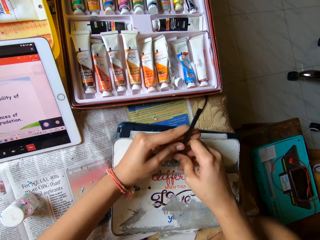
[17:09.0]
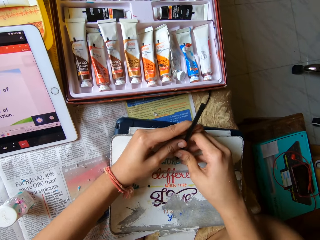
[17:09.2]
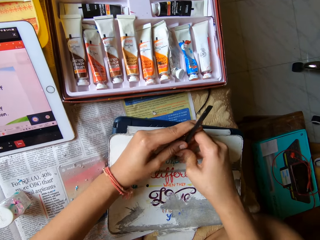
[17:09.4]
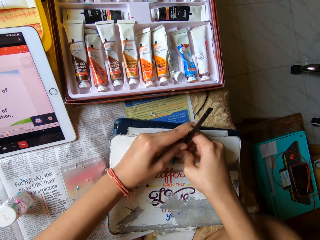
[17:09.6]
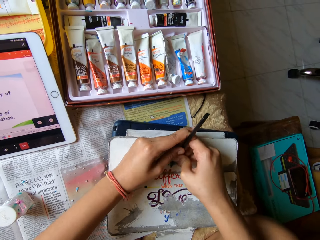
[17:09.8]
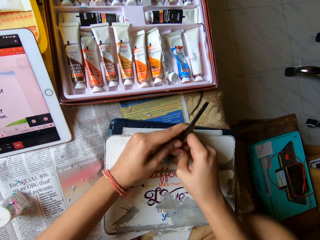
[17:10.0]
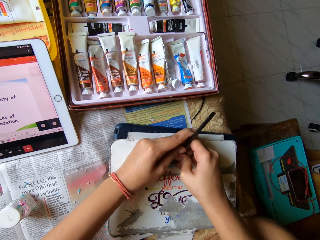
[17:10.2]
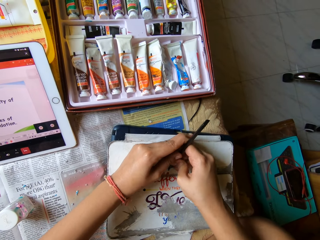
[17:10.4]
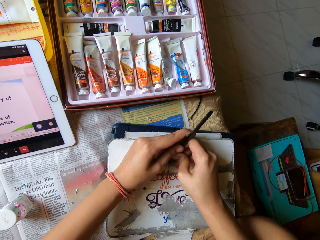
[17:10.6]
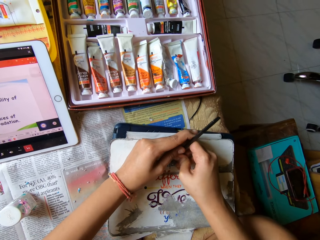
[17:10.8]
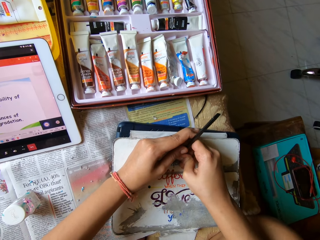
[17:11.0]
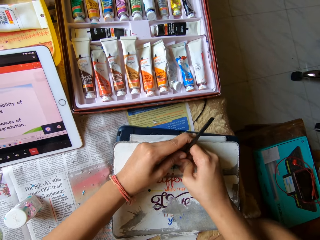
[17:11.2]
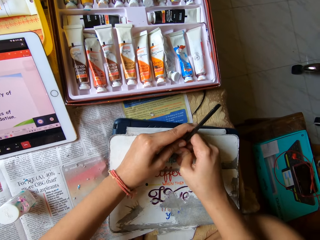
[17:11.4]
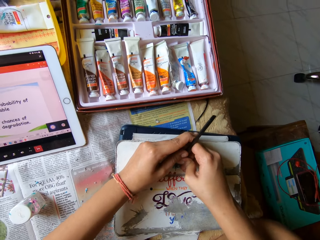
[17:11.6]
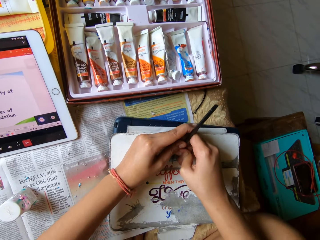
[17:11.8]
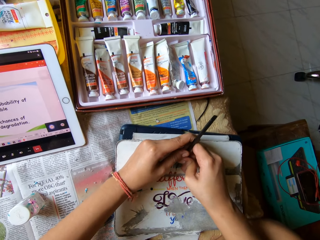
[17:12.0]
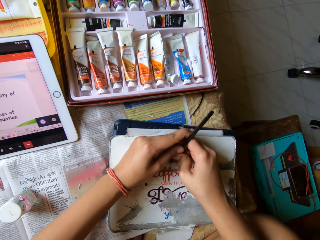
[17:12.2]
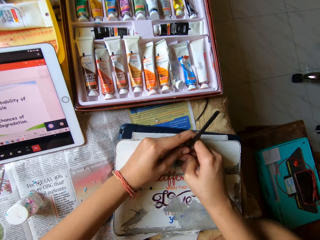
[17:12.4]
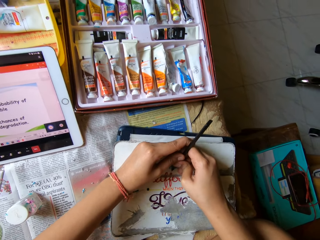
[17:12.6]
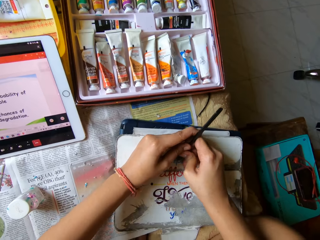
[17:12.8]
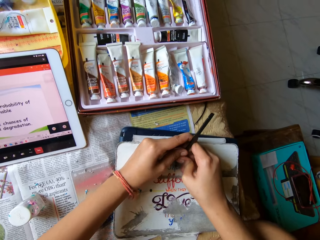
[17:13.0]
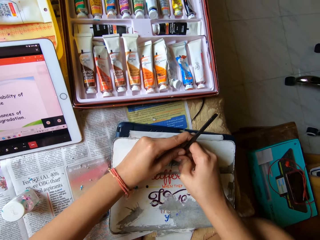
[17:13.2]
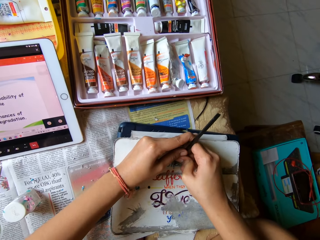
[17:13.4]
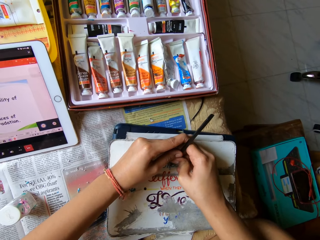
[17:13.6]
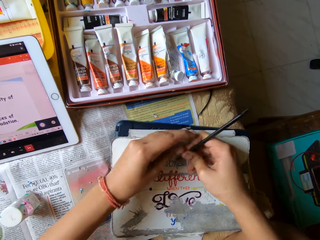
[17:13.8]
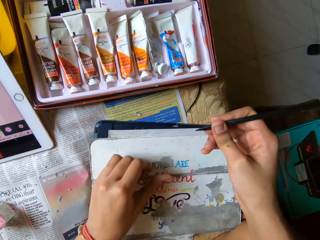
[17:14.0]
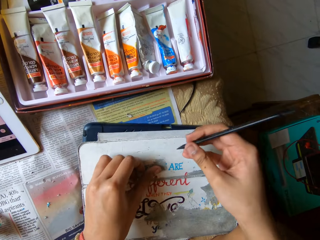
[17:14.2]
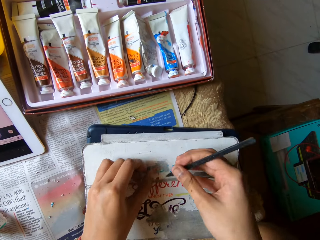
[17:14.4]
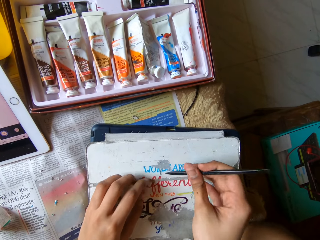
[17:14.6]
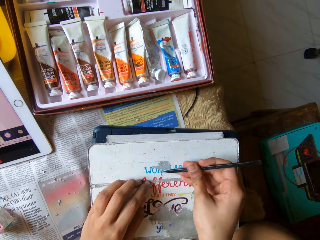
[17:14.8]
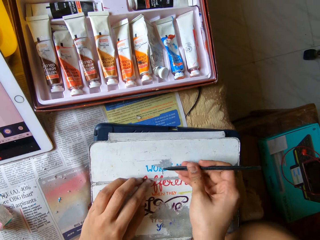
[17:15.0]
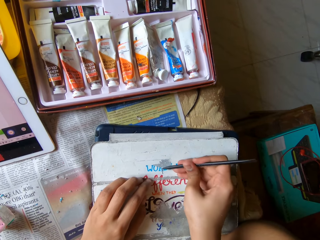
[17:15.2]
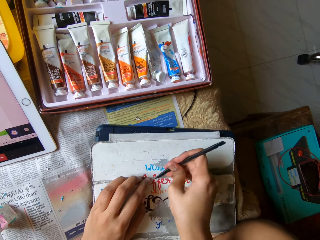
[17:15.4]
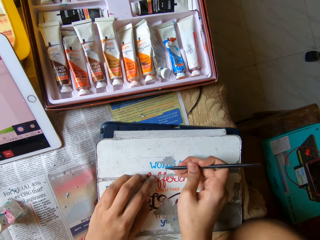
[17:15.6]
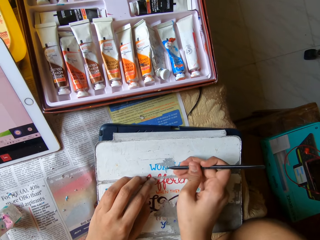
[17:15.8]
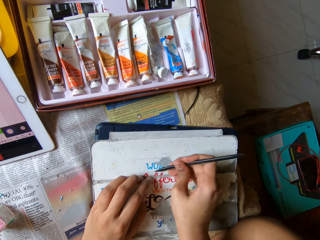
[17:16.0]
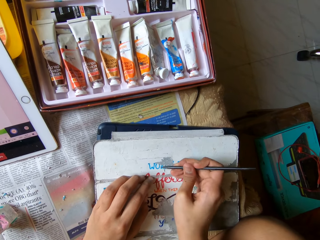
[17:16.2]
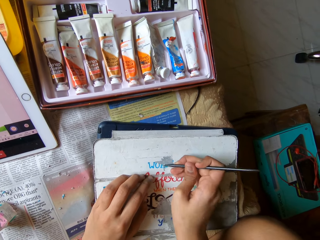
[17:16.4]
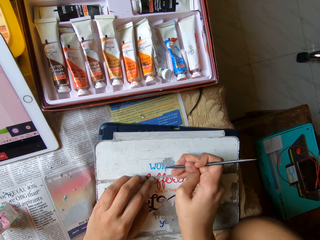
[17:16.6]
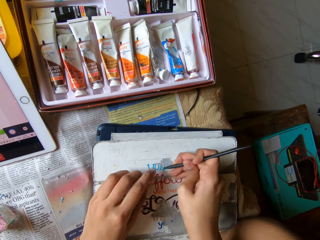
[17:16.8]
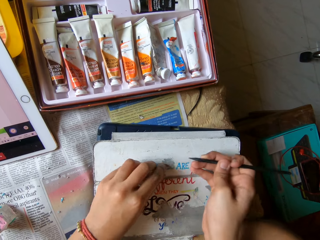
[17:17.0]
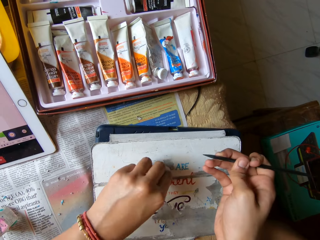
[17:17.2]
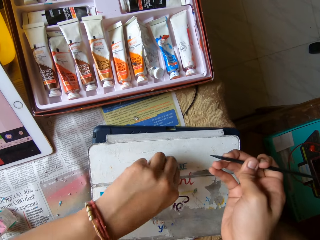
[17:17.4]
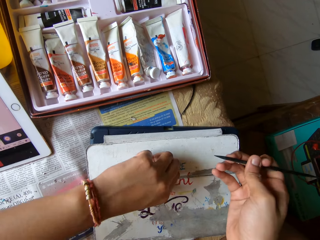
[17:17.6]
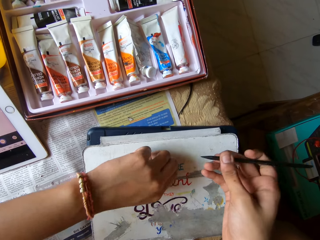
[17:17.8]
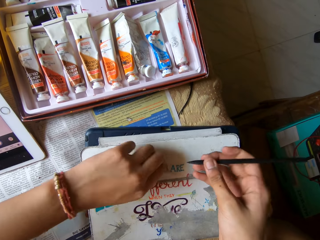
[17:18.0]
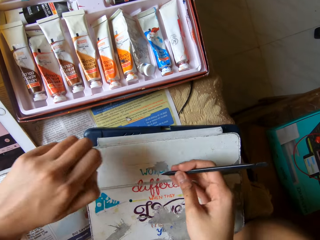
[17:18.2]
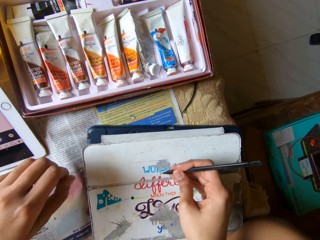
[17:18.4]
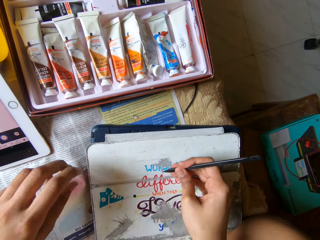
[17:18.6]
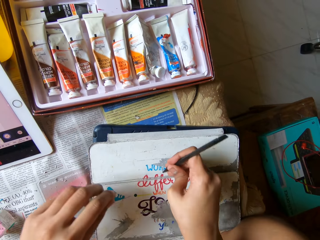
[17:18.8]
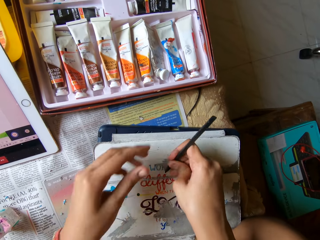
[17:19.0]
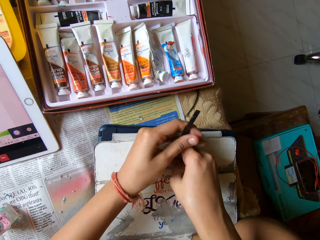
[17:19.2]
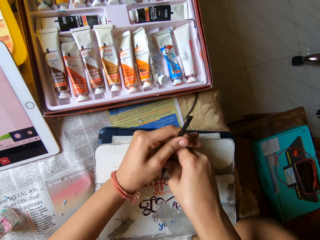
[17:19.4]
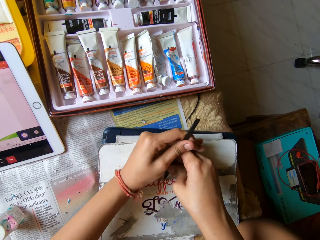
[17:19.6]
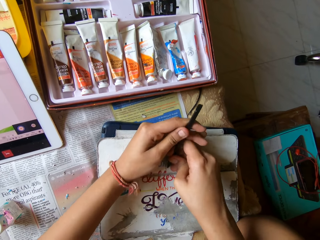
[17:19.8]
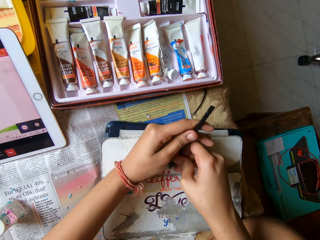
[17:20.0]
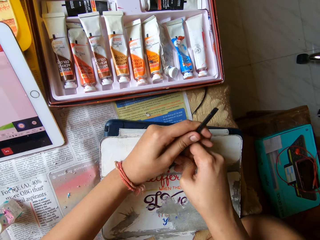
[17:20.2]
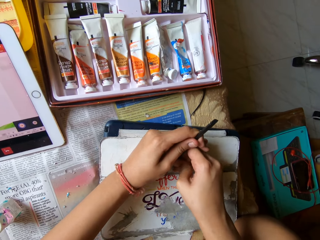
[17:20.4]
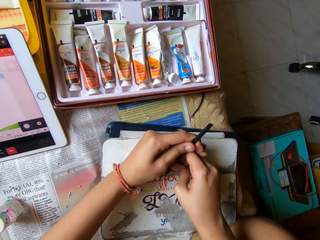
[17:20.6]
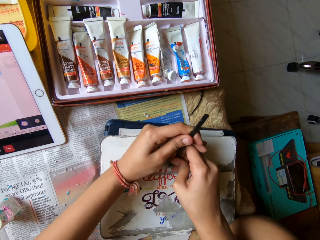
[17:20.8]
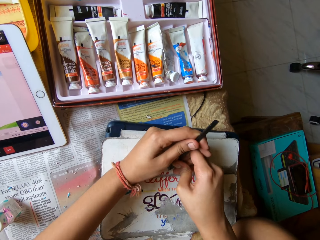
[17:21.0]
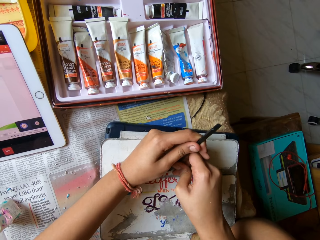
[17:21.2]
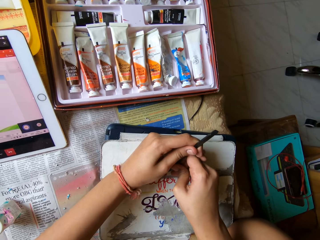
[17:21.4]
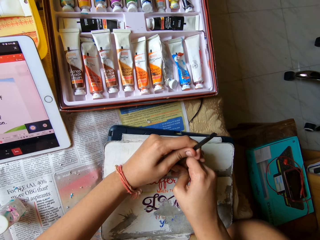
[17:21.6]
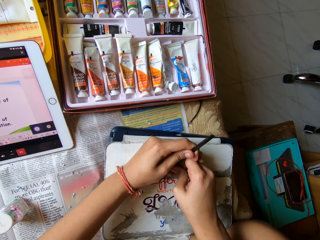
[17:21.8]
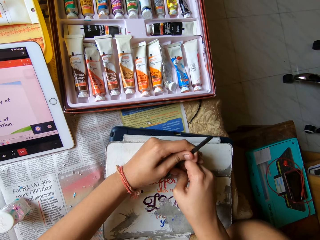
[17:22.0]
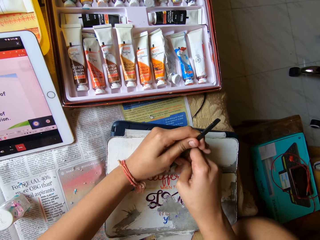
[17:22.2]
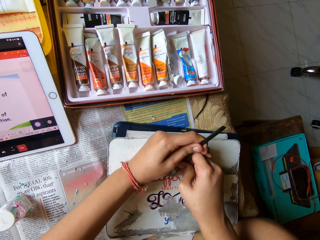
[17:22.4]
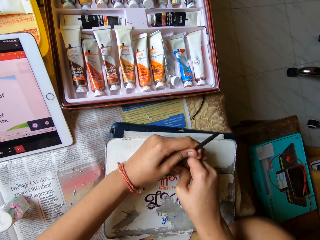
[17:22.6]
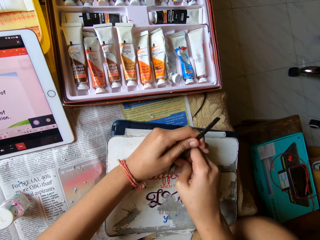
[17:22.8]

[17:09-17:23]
The camera wearer wipes paint off the tab cover with his left hand. He scrapes paint off the tab cover on the bed with the spatula in both hands. He peels paint off the tab cover with his left hand. He scrapes paint off the tab cover on the bed with the spatula in his right hand. He scrapes paint off the tab cover on the bed with the spatula in both hands.

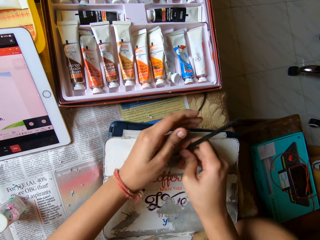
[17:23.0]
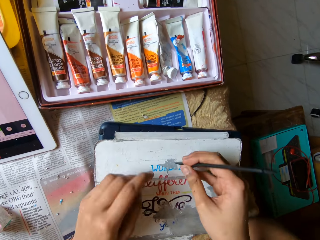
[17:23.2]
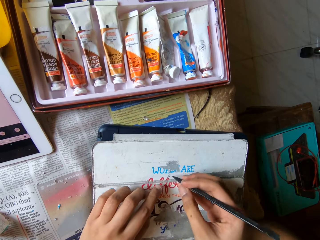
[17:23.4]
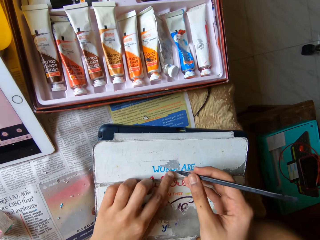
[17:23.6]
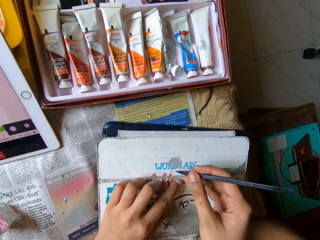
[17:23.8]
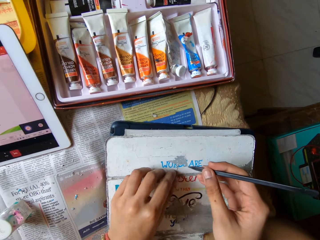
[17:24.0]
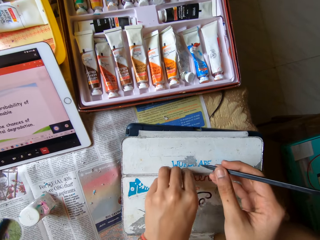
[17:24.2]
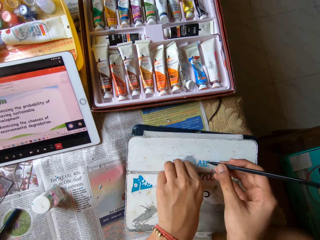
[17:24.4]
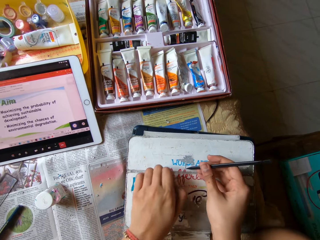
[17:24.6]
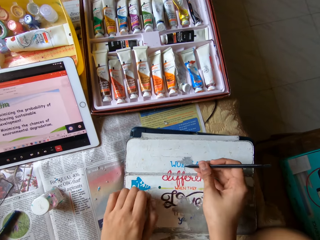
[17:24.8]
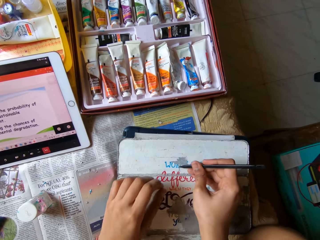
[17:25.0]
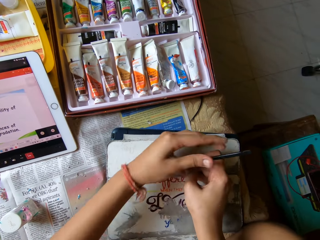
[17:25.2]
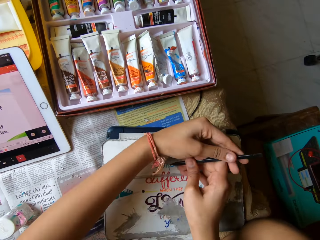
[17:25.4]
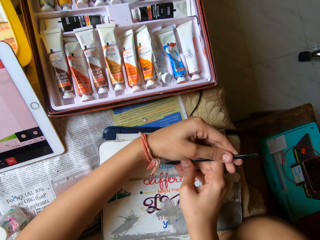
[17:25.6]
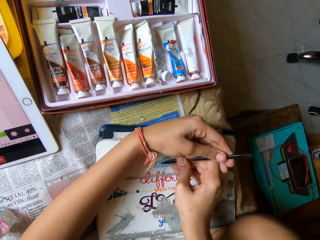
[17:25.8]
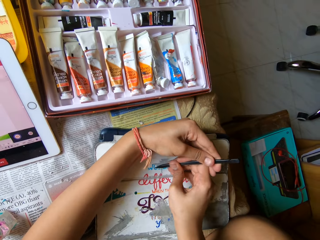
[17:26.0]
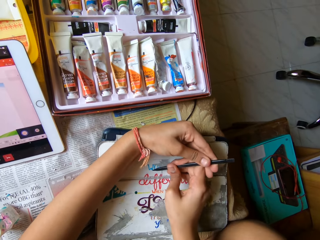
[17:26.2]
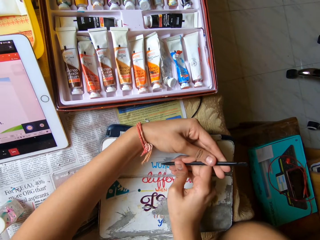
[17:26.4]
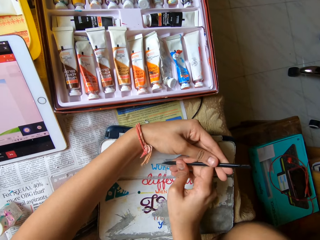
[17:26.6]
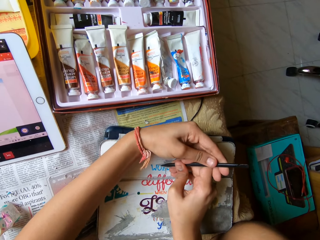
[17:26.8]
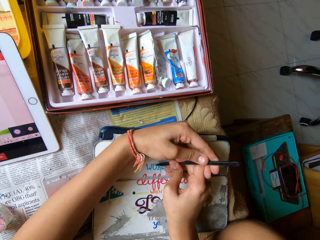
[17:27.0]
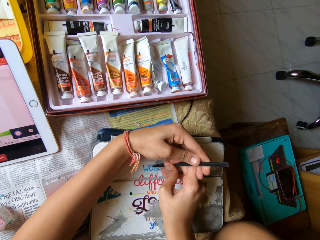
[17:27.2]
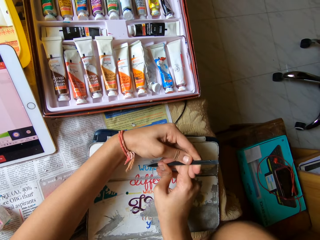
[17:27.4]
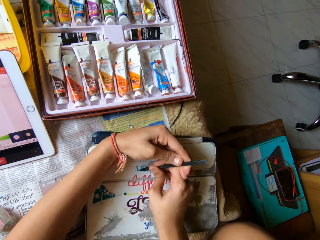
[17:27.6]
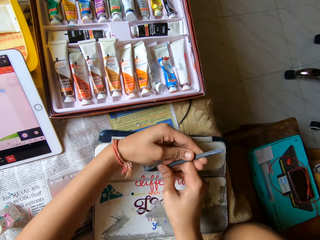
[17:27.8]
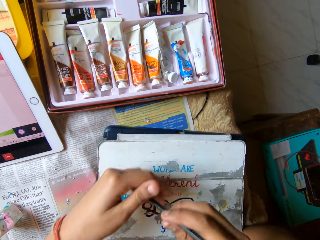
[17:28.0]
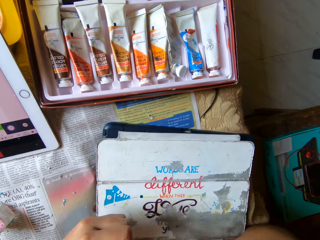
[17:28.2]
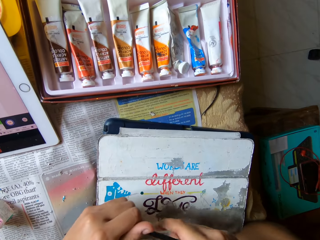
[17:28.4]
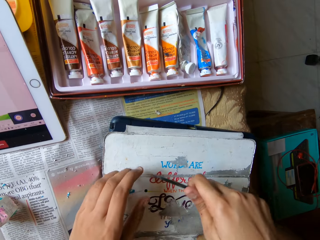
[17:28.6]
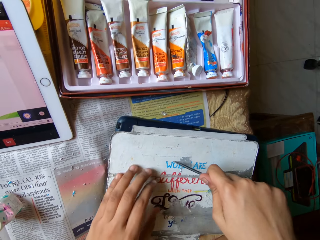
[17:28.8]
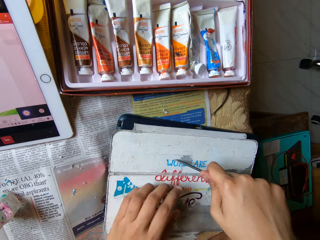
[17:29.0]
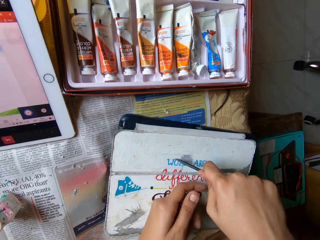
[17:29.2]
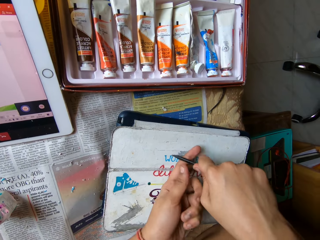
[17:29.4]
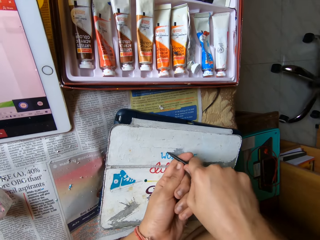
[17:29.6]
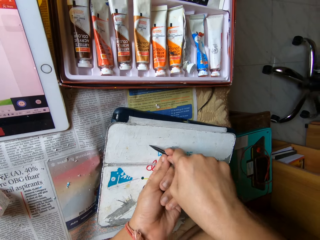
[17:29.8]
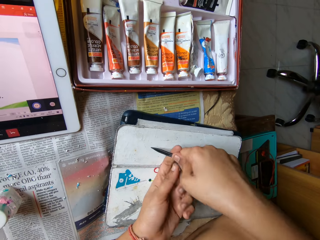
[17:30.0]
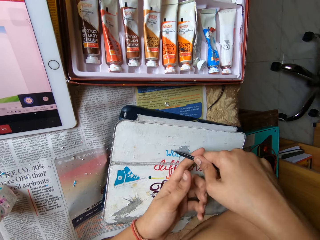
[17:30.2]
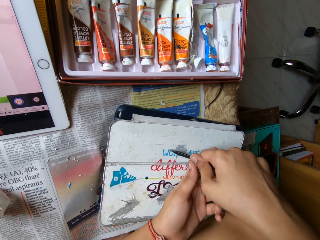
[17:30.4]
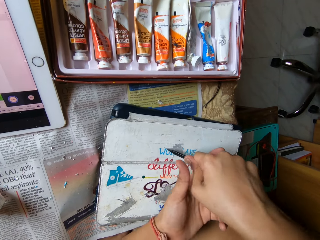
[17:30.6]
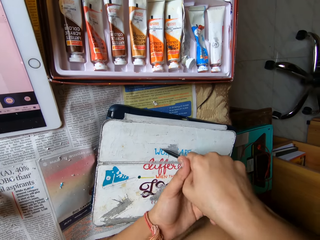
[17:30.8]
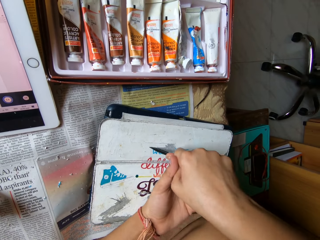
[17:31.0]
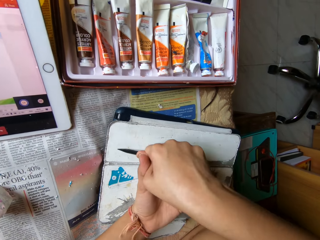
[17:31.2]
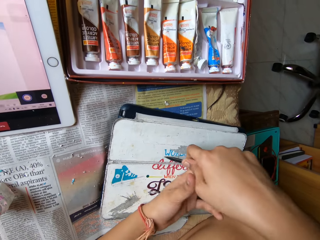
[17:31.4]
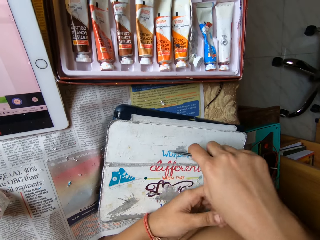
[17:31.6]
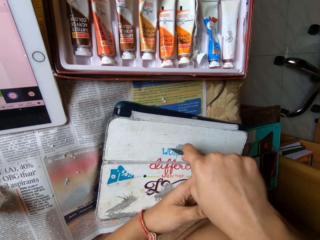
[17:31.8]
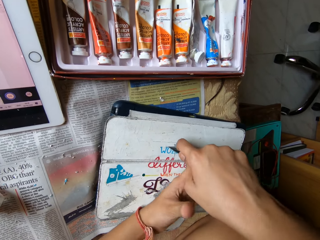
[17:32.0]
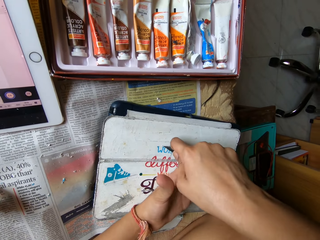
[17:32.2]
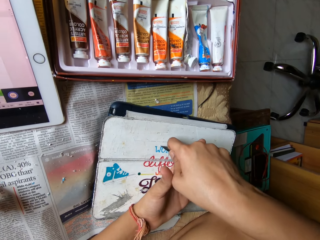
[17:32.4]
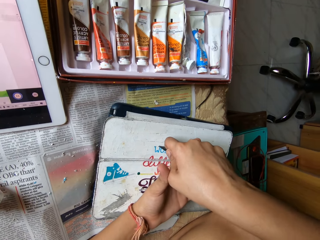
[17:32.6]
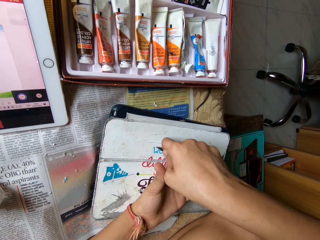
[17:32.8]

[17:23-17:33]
The camera wearer peels paint off the tab cover with his left hand. He scrapes paint off the tab cover on the bed with the spatula in both hands. He holds the remover differently. He scrapes paint off the tab cover on the bed with the spatula in both hands. He presses the remover down with both hands.
